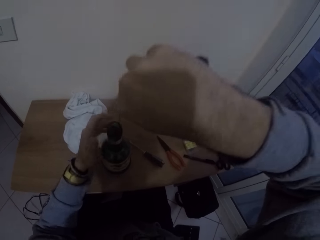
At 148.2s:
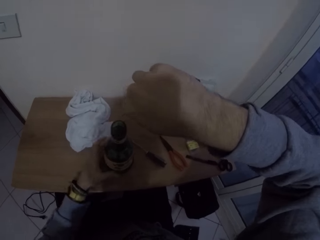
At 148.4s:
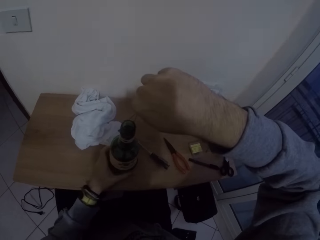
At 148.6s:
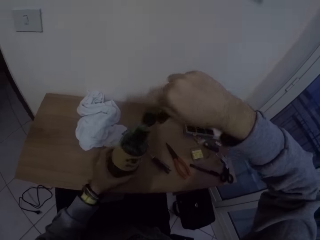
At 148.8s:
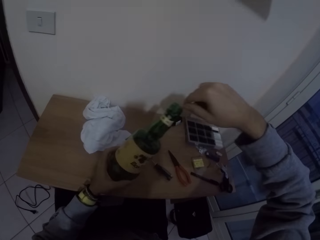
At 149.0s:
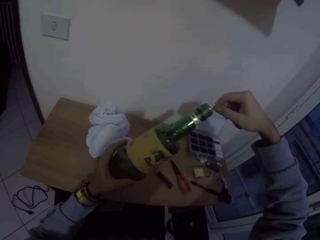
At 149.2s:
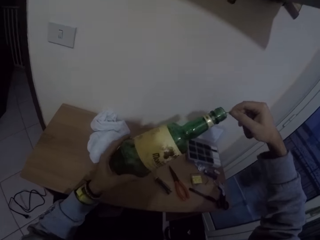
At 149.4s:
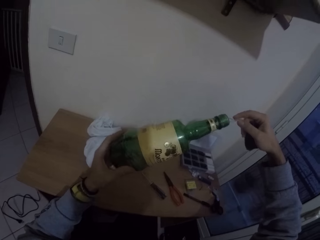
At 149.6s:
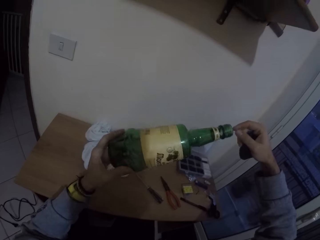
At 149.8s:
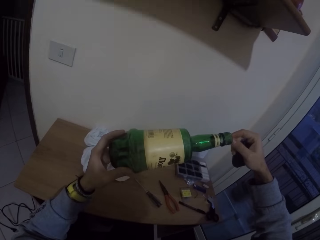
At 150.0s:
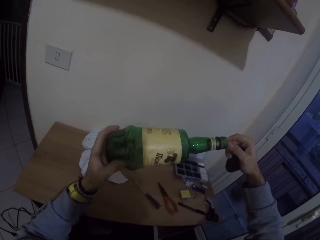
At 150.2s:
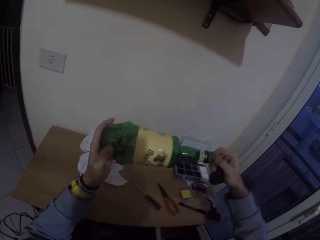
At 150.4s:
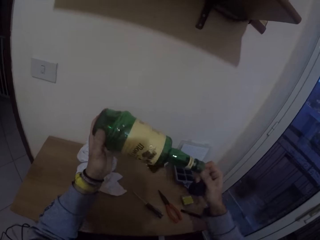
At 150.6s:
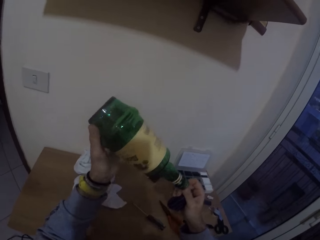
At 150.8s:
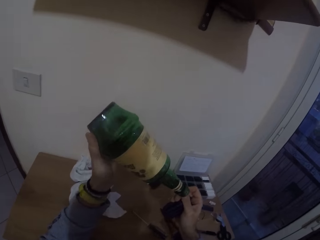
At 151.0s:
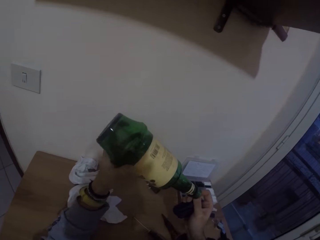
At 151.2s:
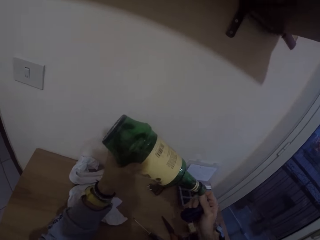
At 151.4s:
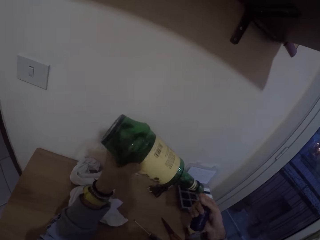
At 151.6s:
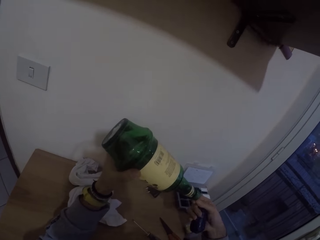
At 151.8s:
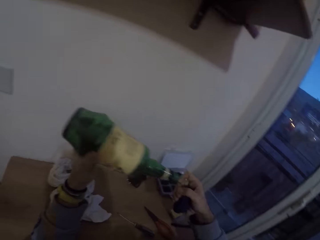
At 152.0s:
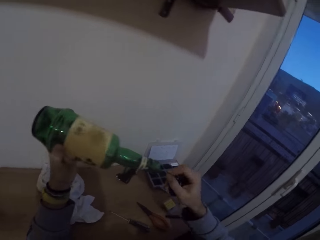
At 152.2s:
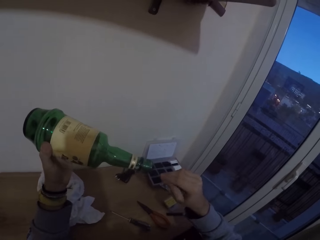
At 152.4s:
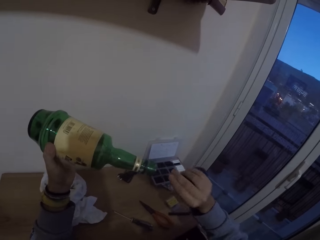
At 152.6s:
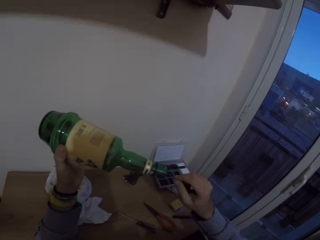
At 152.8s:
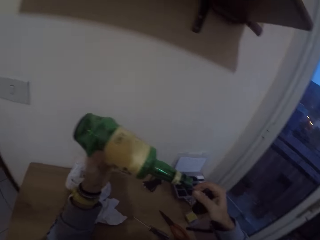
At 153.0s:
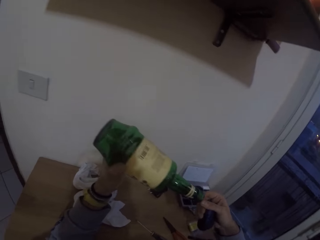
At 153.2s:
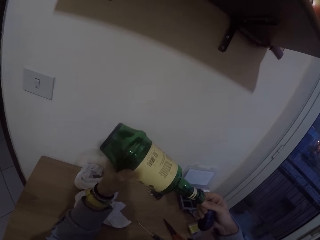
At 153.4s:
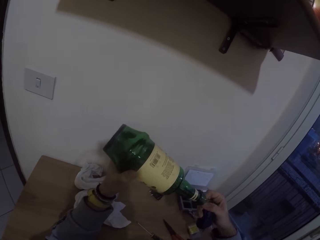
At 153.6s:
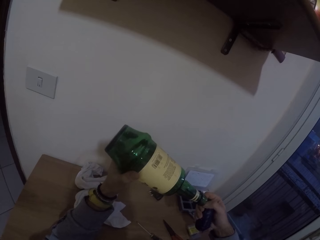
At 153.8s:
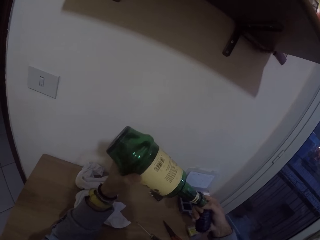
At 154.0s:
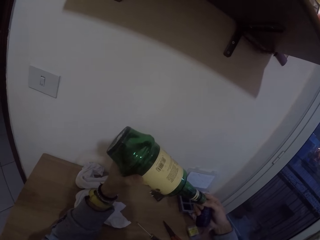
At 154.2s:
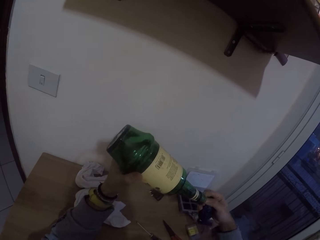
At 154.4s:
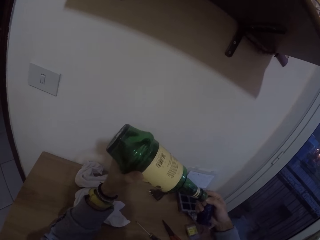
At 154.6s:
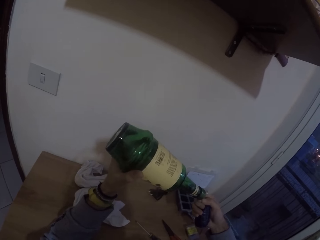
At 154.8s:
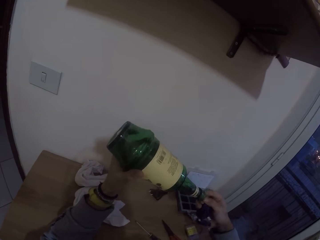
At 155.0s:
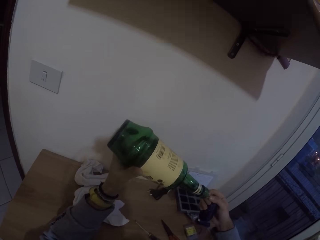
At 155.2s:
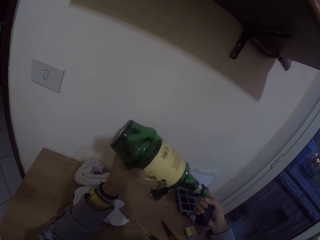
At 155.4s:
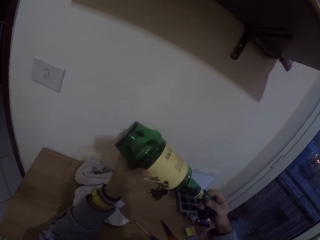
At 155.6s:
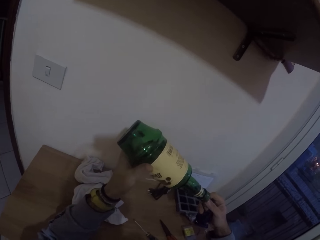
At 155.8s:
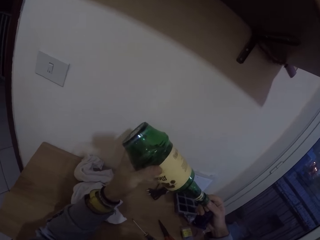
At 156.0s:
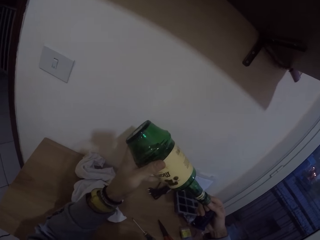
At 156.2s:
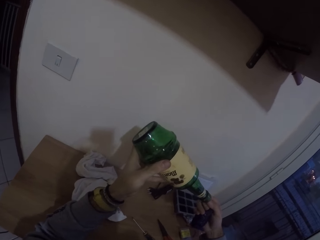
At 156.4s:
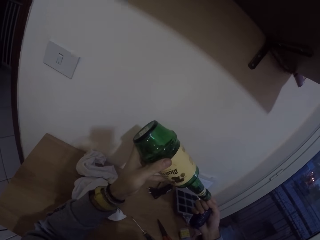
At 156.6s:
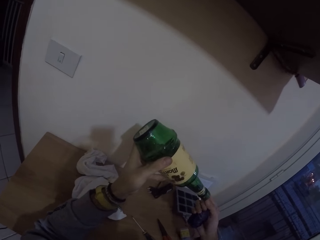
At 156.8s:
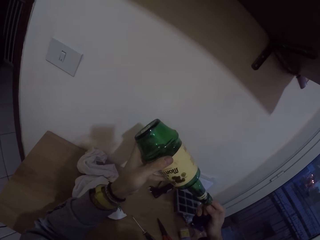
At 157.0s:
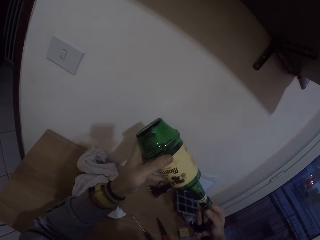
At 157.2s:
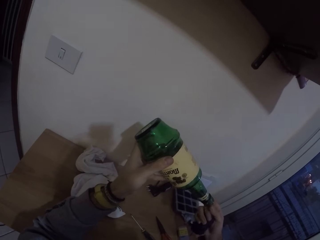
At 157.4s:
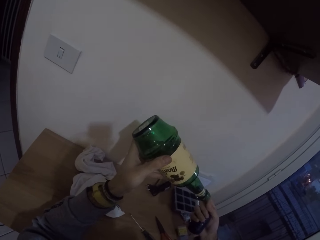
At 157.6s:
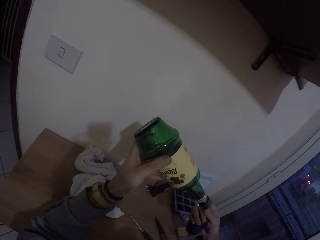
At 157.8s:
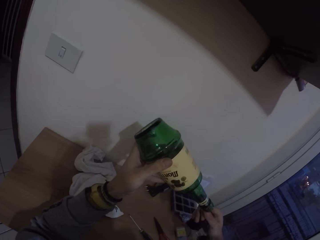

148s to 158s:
The camera wearer lifts the bottle from the table with his left hand. He twists the iron string in the bottle with his right hand. He stares at the bottle. He inserts the wire in the bottle.

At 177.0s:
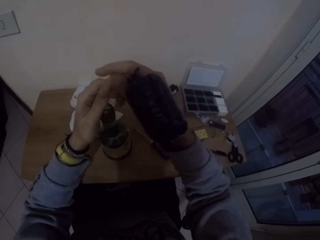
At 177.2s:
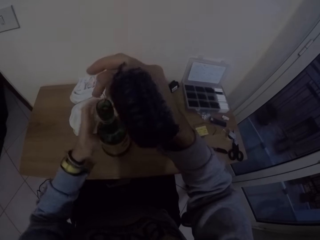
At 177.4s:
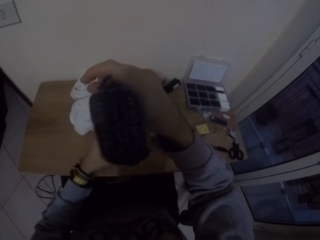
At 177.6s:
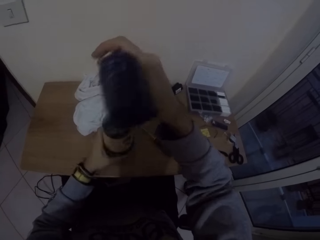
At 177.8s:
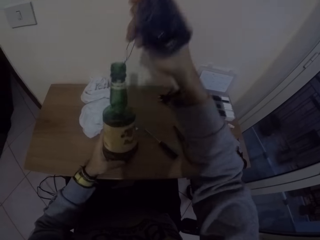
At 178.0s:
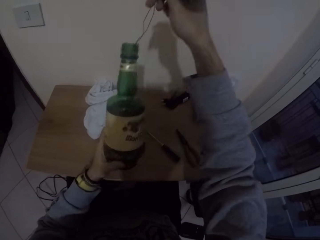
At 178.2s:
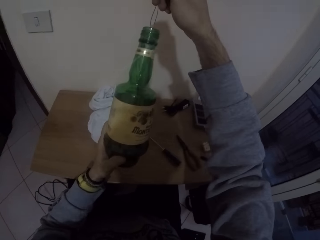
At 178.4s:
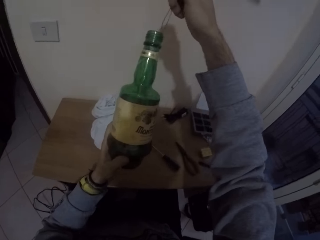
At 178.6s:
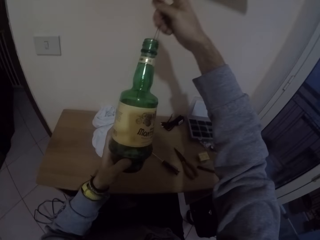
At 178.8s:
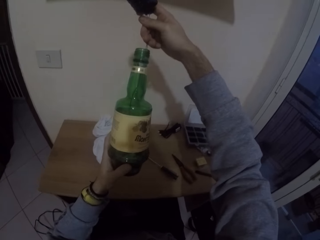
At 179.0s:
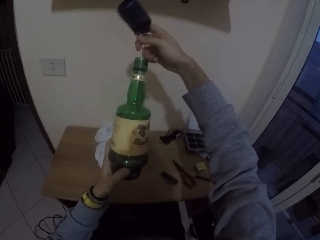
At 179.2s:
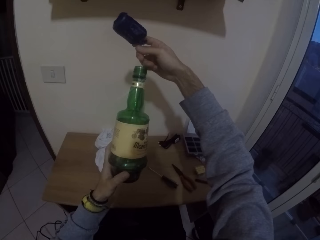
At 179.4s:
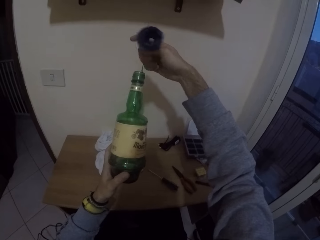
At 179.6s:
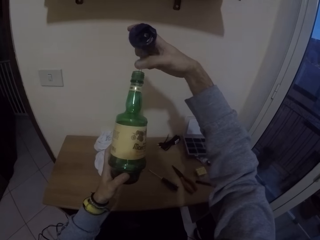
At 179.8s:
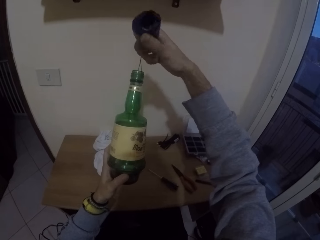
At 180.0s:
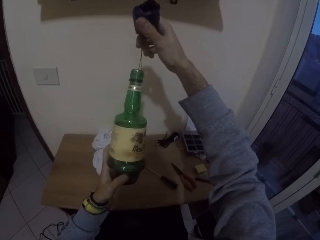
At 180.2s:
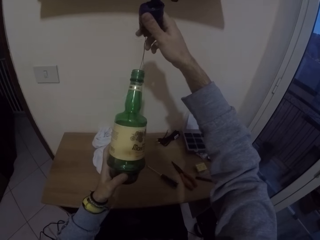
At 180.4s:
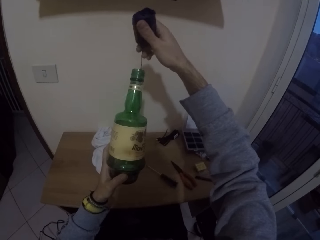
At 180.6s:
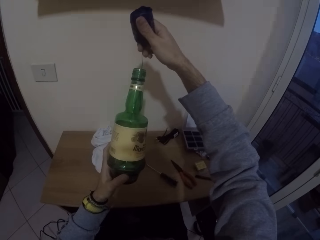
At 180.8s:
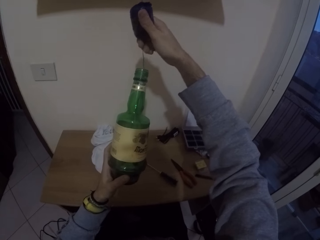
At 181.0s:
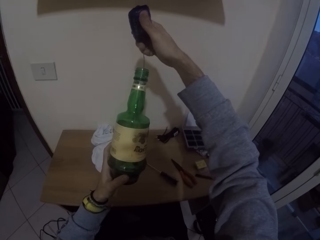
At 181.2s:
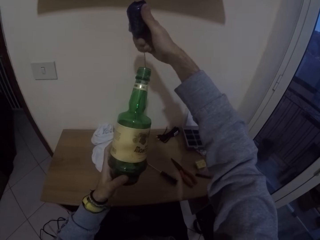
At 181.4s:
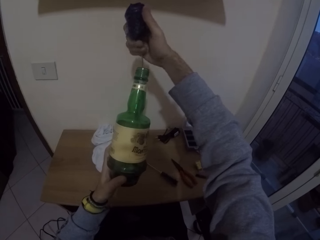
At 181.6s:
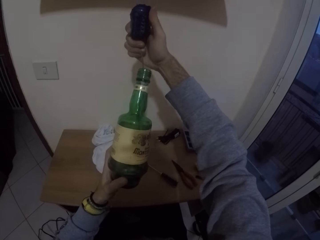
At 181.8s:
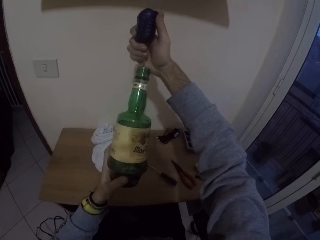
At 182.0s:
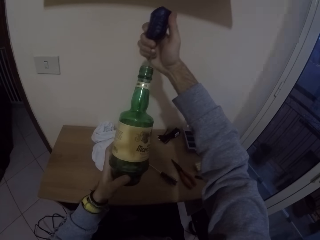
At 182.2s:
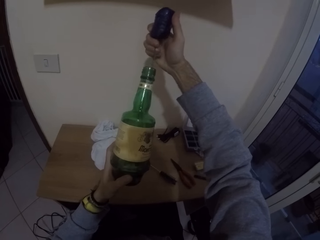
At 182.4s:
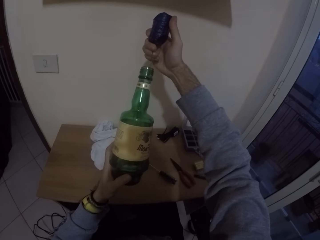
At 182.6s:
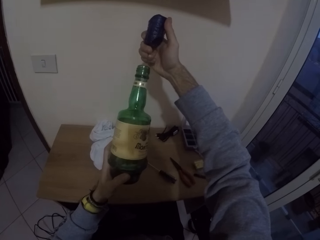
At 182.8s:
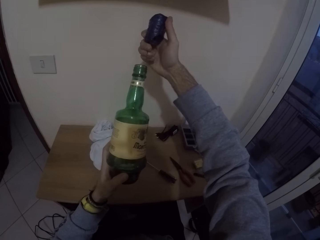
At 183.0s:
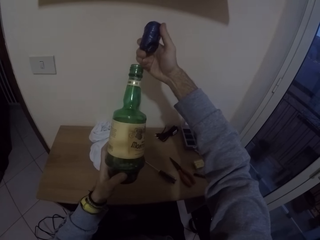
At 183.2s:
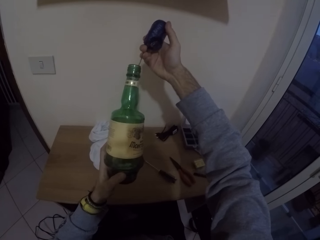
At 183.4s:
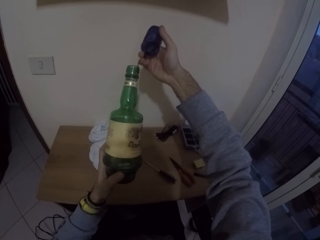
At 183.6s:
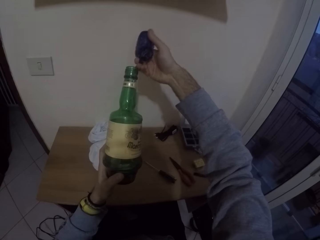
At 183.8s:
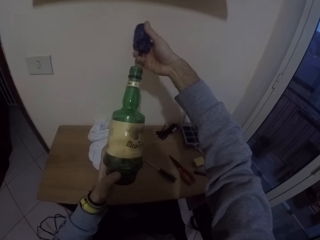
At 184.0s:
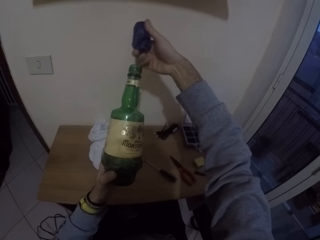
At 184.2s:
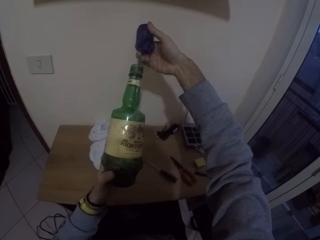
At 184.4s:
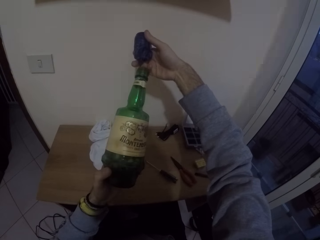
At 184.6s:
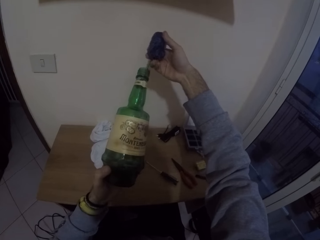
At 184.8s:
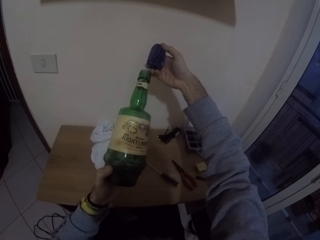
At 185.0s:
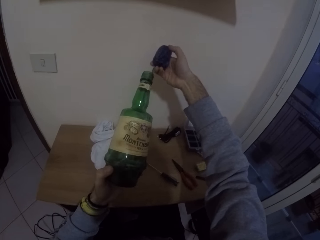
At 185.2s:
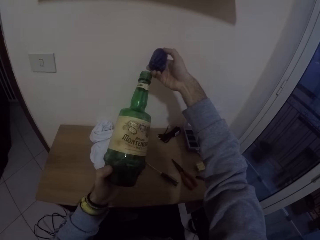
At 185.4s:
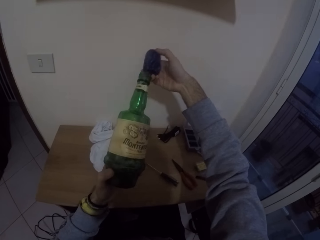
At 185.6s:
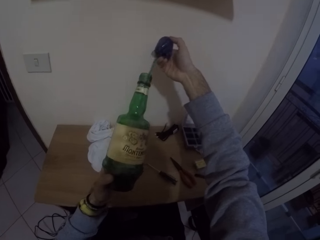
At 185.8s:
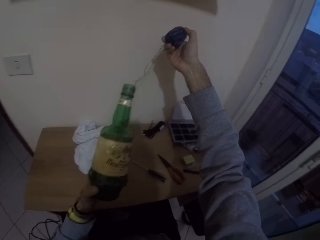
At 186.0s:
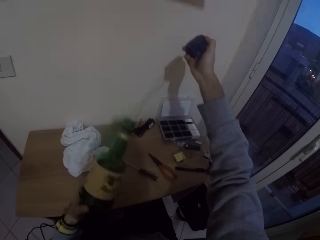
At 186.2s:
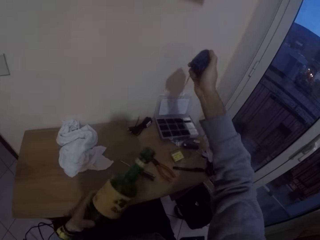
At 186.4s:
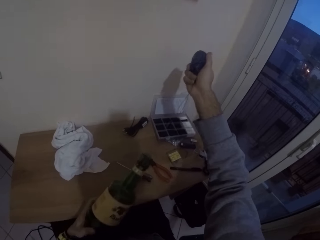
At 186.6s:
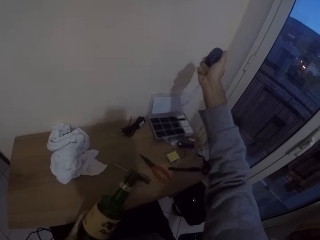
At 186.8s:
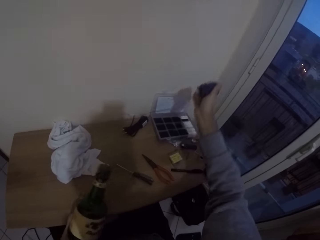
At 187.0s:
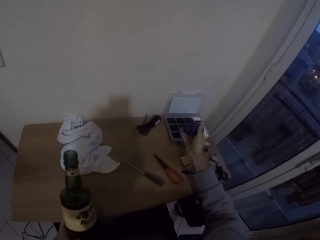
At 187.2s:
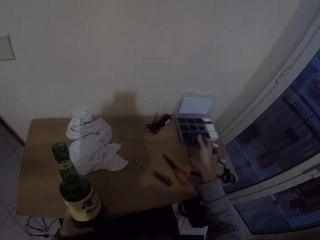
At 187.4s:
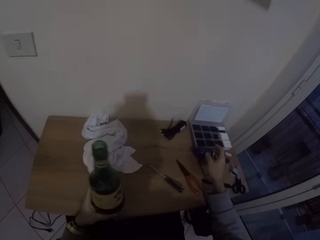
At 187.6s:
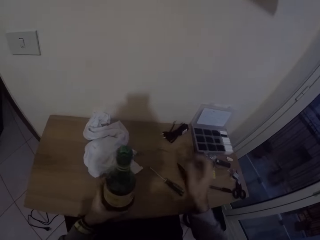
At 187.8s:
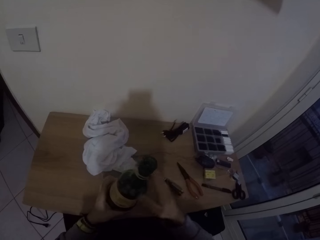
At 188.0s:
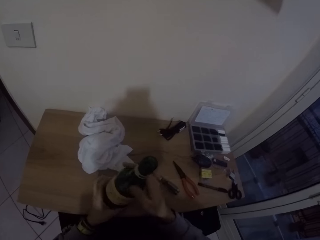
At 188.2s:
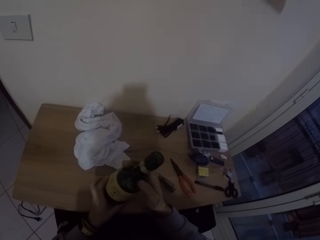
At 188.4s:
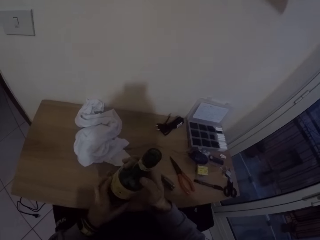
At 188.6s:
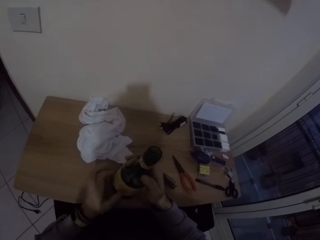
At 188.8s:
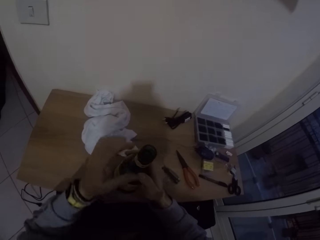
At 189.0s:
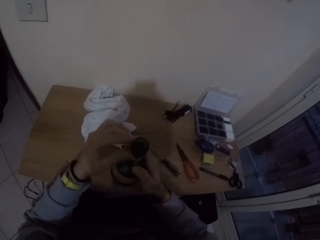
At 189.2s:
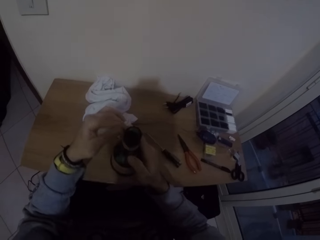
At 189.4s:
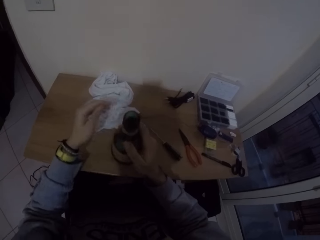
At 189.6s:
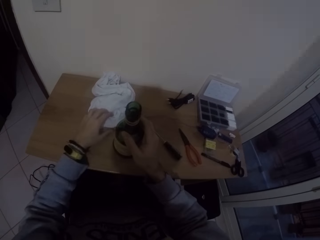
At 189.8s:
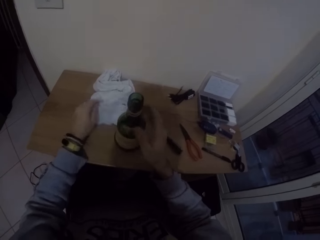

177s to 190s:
The camera wearer lifts the bottle from the table with his left hand. He inserts a wire or iron string in the bottle. He twists the iron string in the bottle with his right hand. He removes the iron string from the bottle with his right hand. He drops the bottle on the table with his left hand. He drops the iron string on the table with his right hand. He aligns the bottle with his hands.
